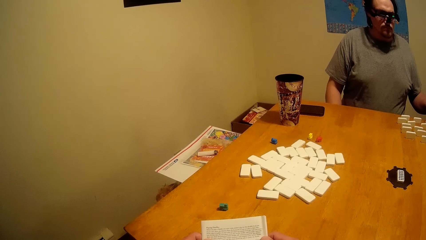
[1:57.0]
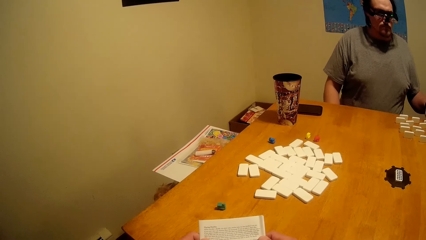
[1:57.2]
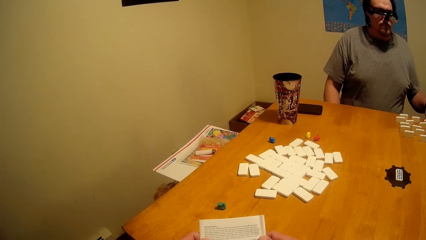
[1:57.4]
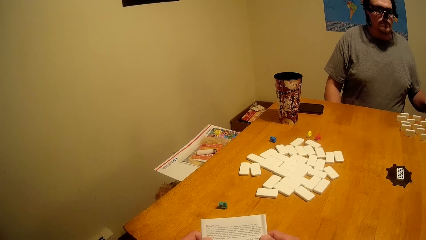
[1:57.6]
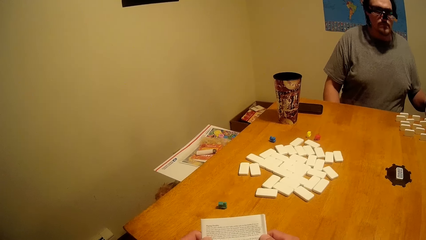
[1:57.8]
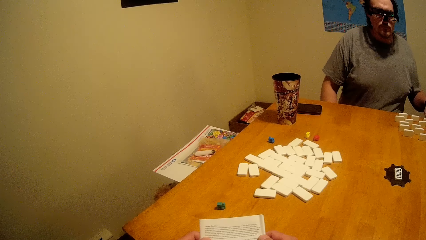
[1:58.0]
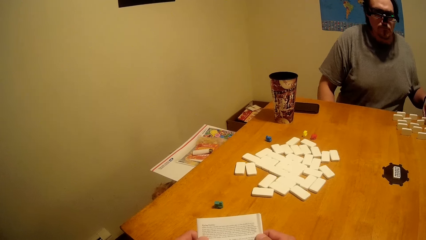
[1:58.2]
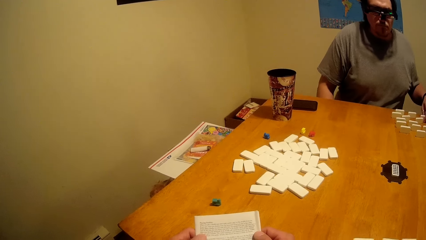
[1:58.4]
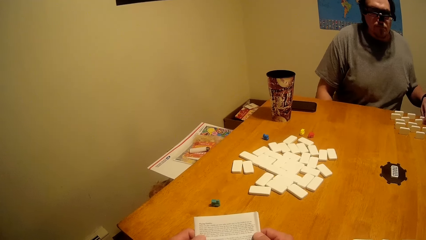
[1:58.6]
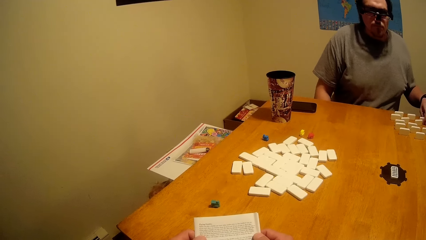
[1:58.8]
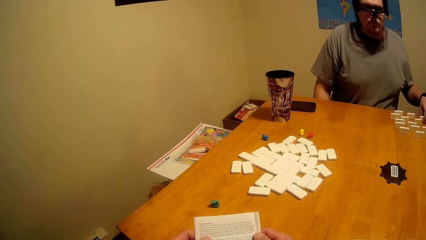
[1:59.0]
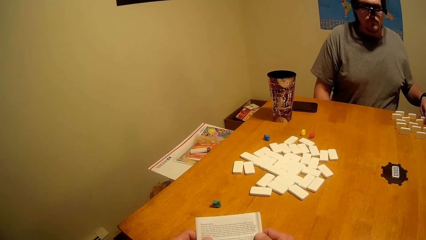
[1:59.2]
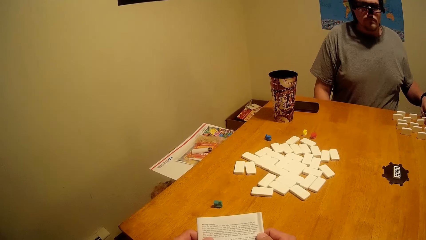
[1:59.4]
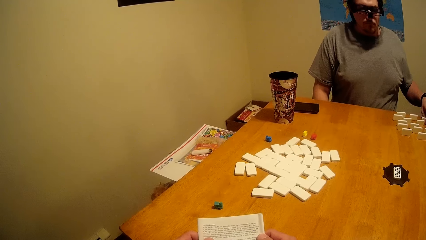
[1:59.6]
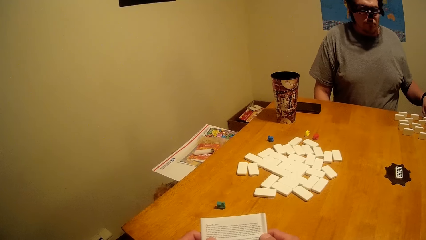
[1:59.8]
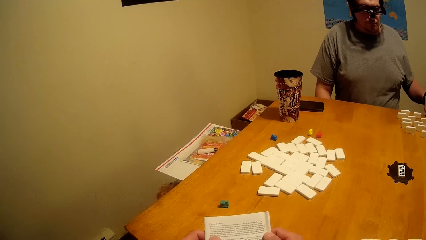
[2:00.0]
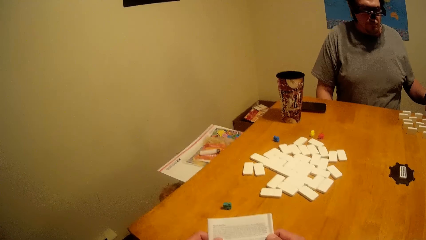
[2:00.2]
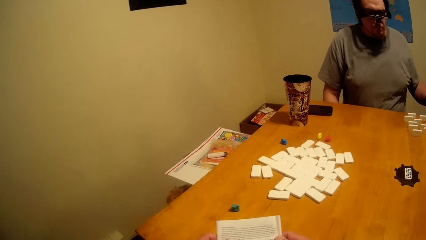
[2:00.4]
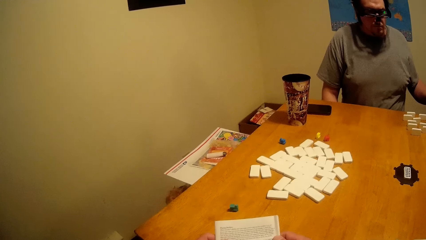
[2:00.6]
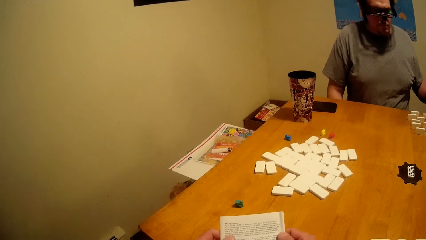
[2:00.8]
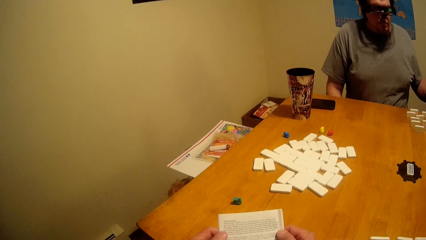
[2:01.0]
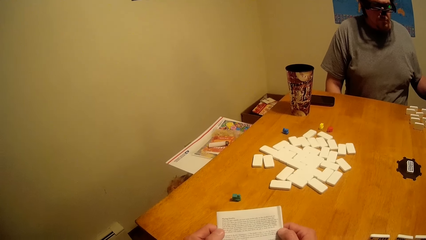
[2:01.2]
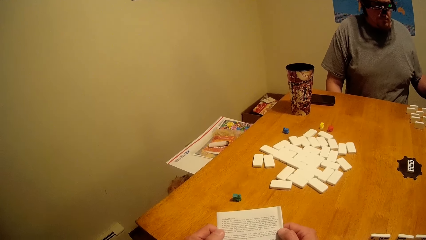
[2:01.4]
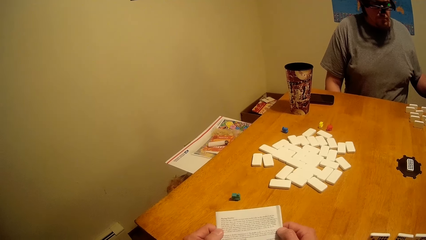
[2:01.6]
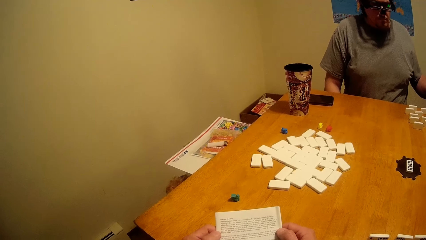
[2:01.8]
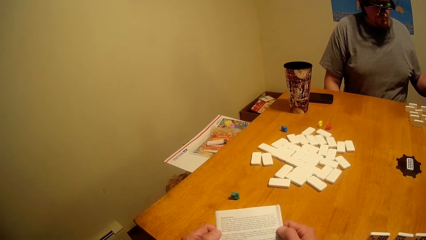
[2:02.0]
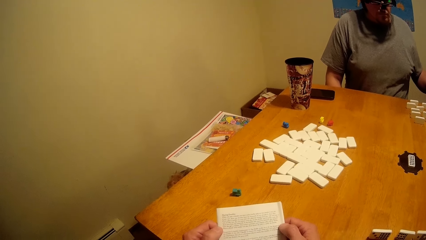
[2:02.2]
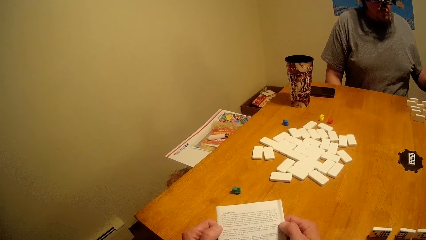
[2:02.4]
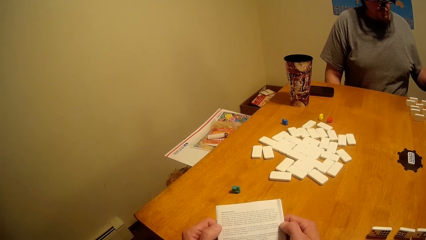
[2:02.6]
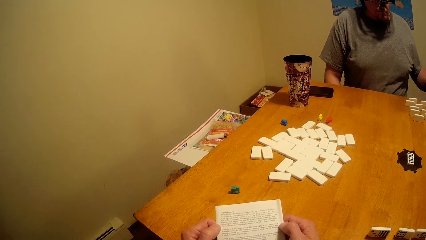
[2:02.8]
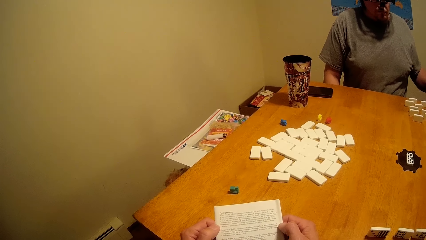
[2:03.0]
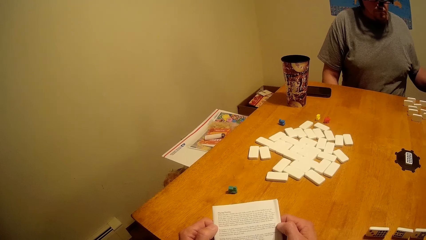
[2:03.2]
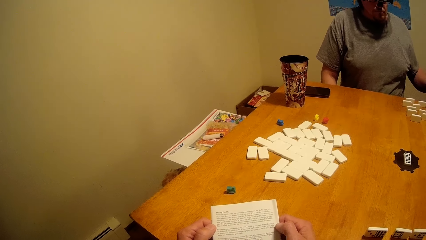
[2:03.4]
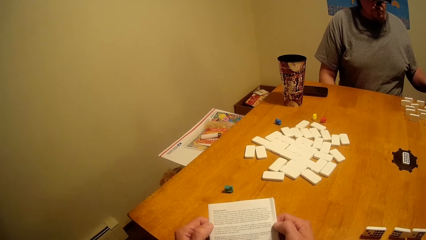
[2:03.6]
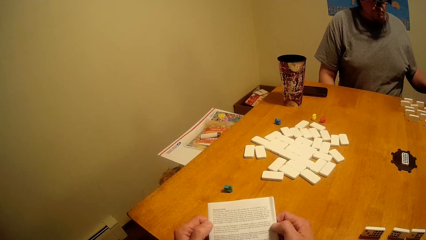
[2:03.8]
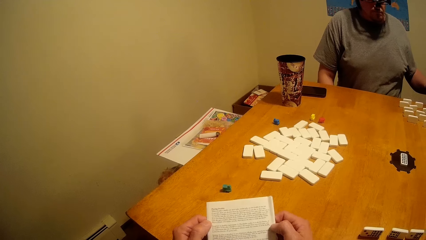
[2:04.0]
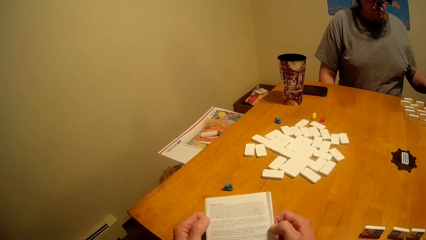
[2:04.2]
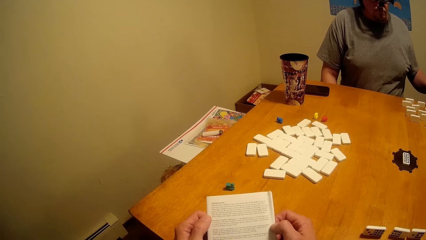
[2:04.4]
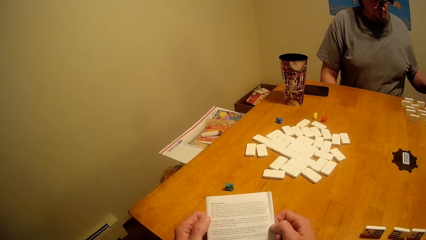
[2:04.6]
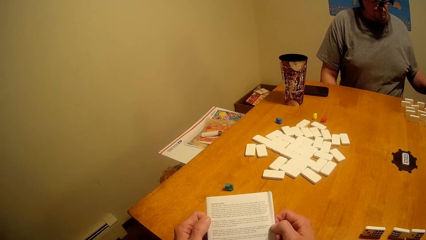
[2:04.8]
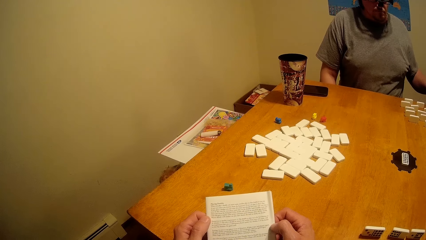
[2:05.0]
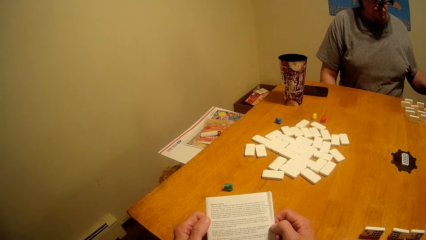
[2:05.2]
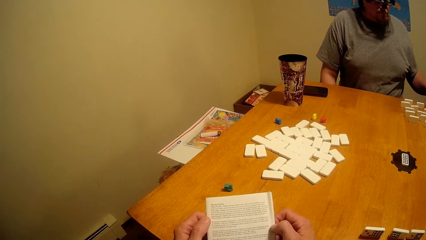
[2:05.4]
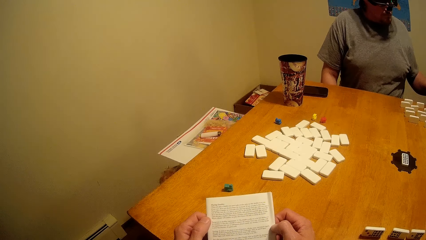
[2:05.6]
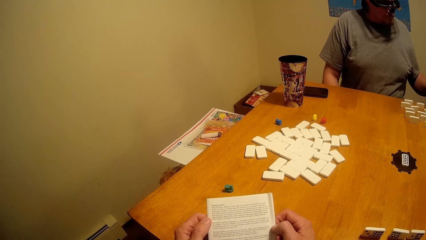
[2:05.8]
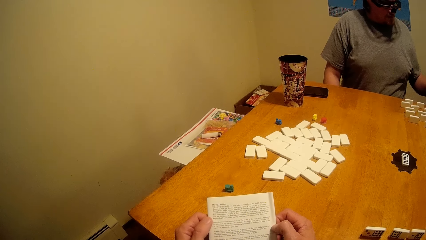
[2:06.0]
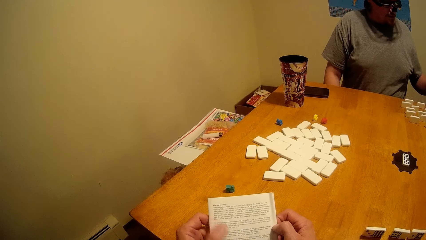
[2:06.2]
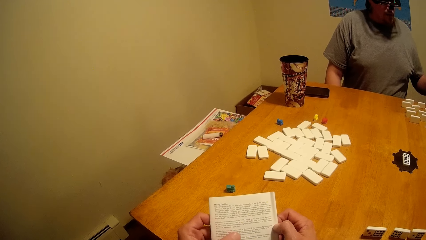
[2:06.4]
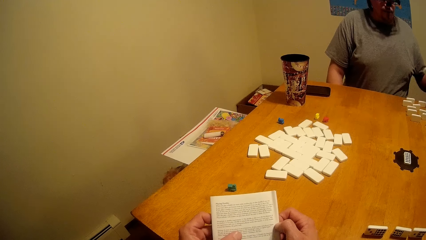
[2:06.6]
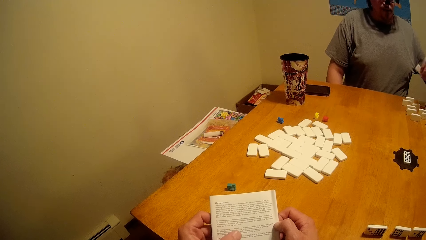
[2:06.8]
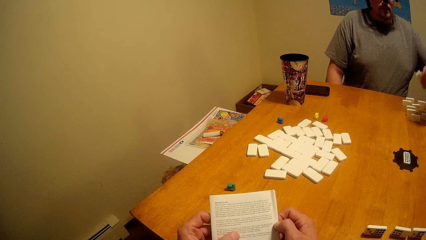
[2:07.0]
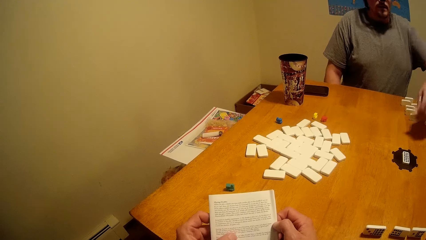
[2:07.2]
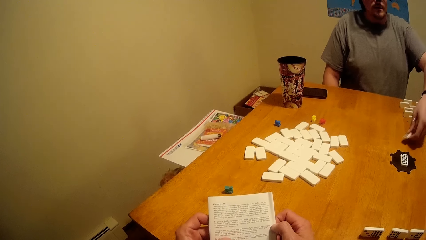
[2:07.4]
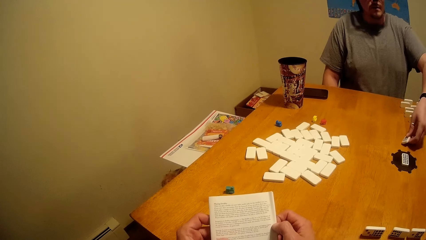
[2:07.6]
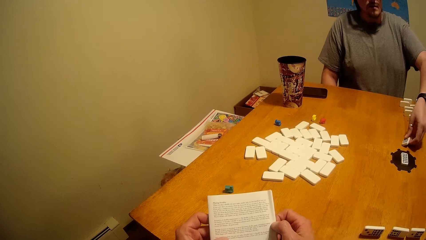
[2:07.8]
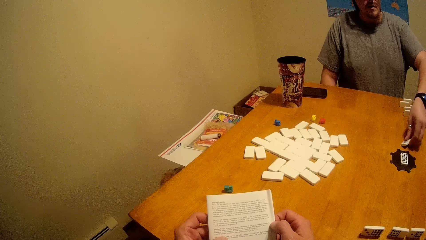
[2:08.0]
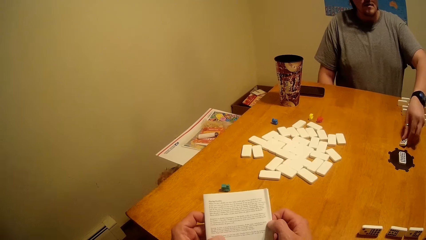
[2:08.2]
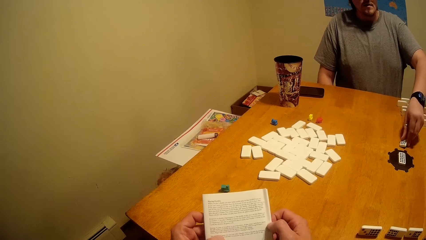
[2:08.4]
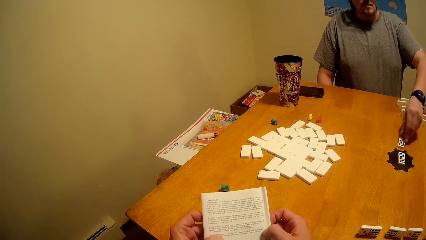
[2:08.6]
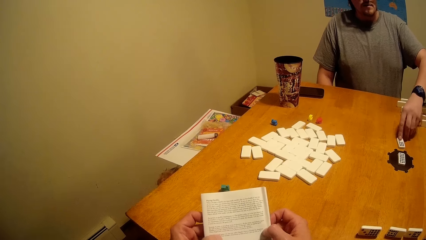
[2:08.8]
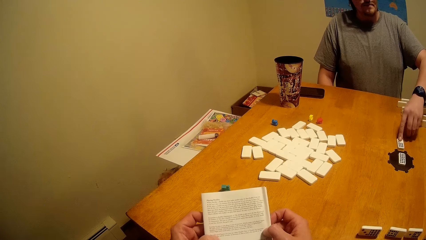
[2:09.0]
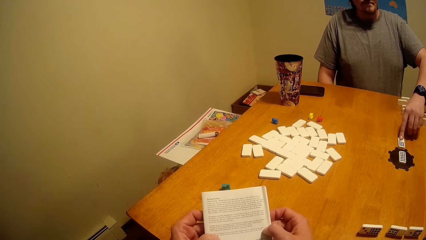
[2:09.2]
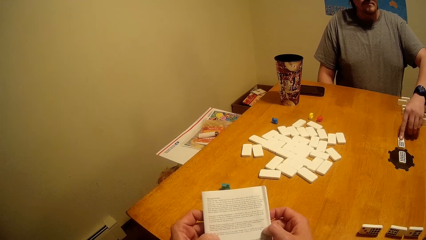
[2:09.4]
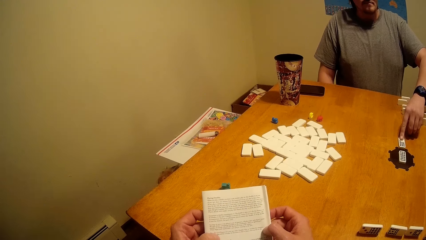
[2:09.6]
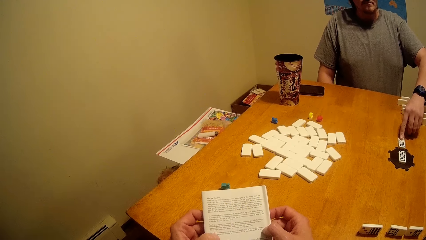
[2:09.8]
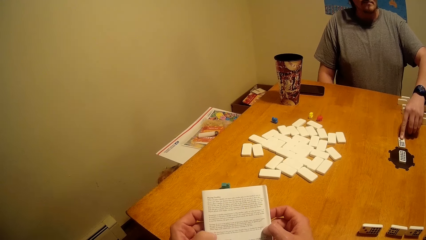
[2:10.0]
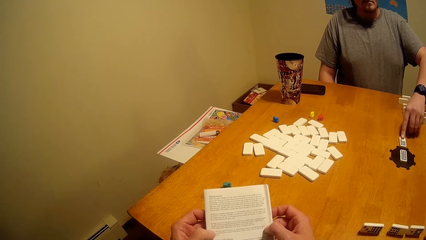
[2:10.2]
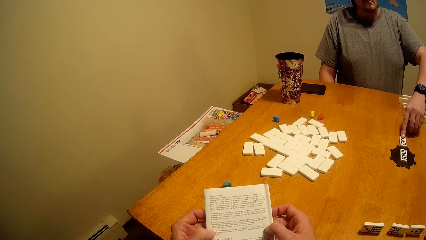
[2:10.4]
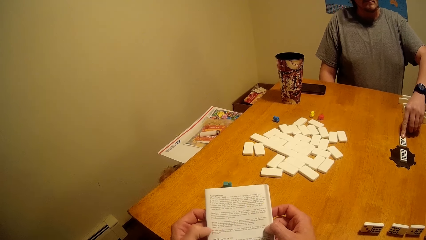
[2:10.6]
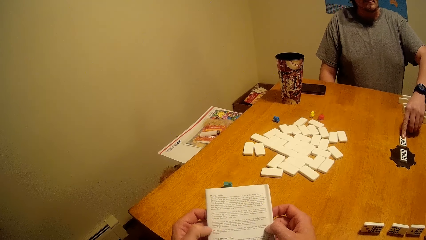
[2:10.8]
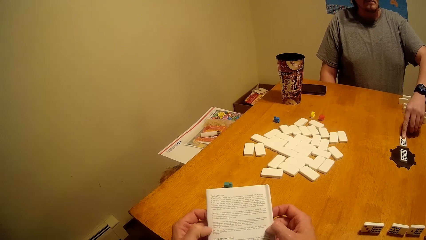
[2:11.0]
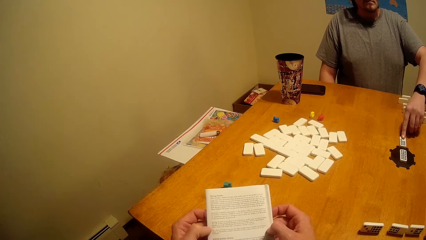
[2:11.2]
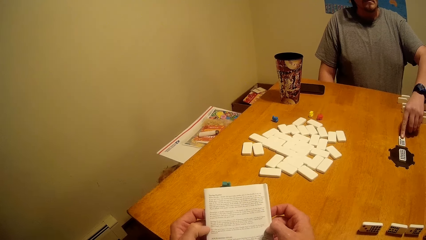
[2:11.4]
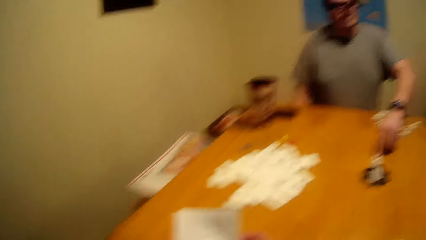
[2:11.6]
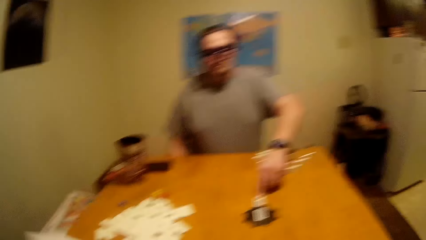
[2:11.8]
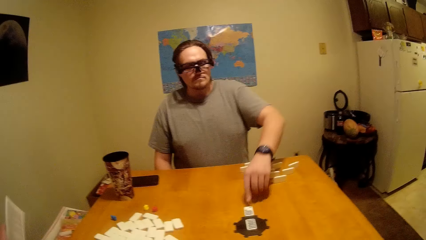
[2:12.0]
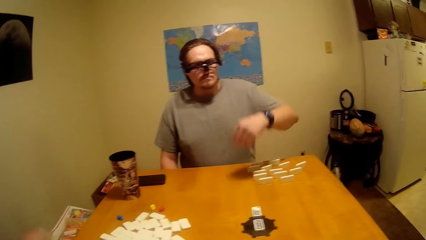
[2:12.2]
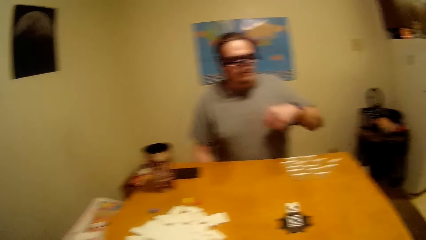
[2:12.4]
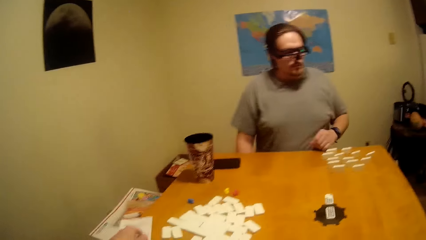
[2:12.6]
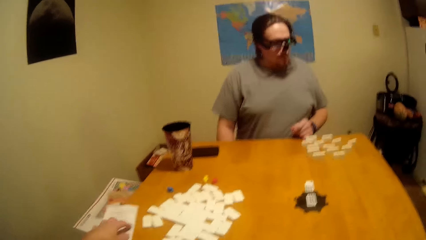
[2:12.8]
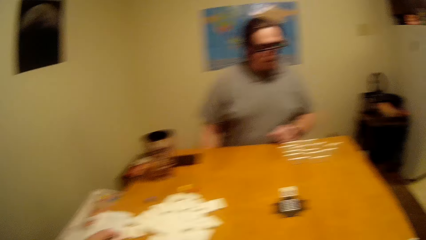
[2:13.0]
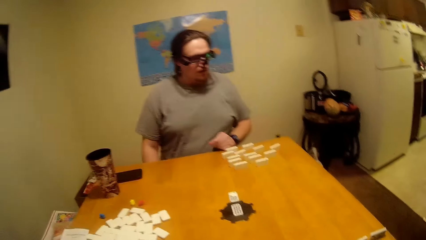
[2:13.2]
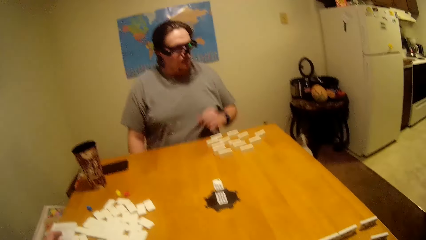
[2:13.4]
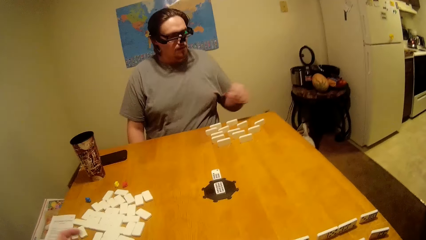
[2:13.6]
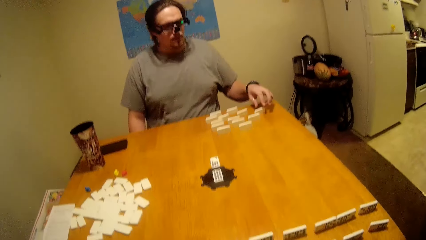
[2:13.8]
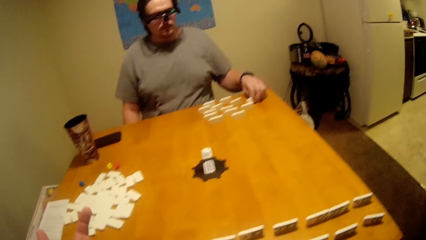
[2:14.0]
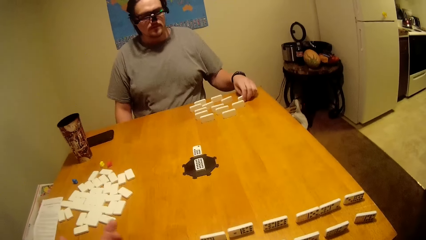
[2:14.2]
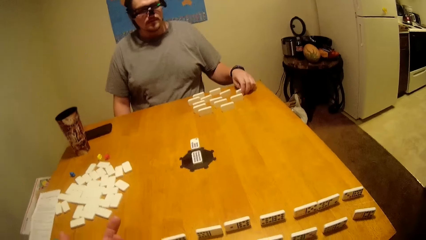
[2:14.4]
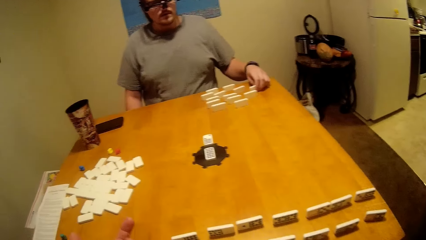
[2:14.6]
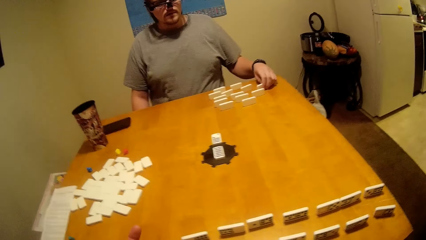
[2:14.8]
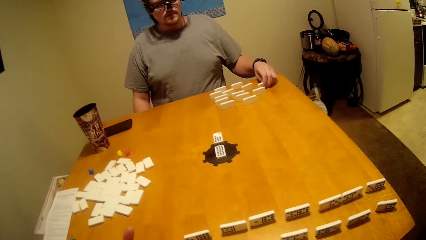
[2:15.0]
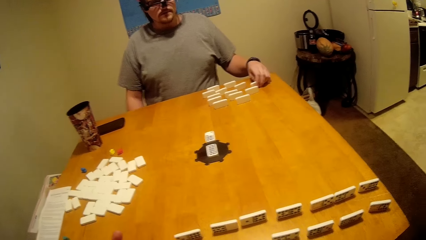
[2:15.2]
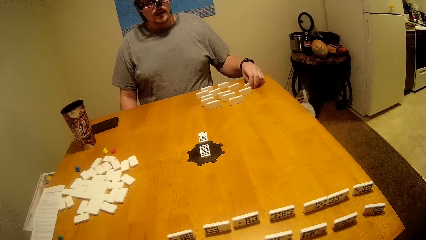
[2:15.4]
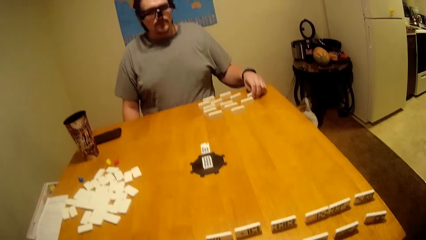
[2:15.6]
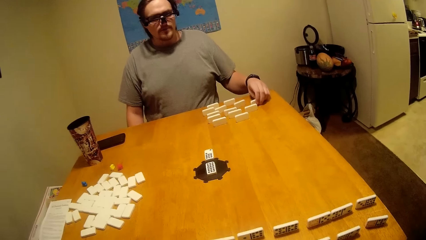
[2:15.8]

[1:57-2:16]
The camera wearer reads the game manual. A person puts the dice in a line on the table. The camera wearer puts the manual on the table. They look at the person play the dominoes.
